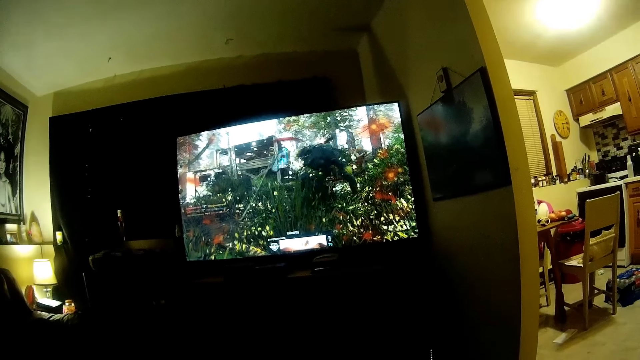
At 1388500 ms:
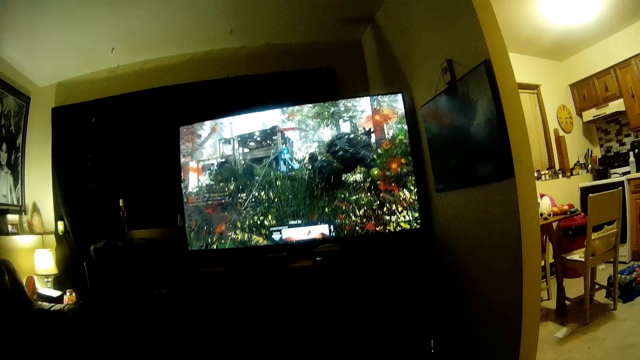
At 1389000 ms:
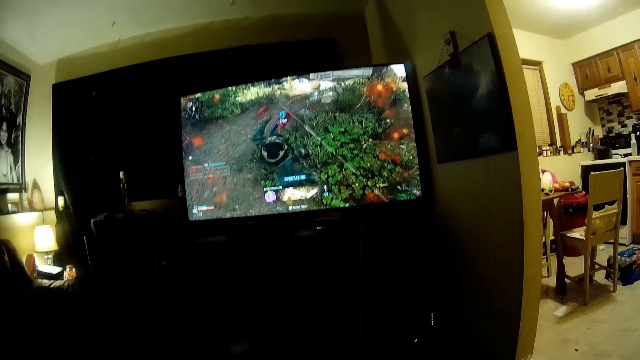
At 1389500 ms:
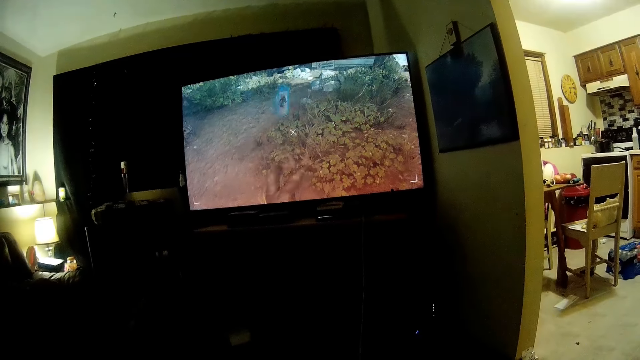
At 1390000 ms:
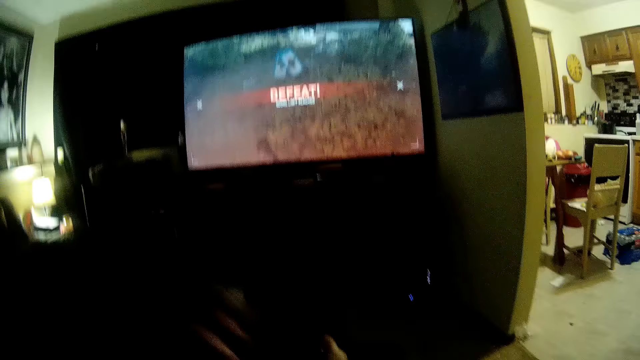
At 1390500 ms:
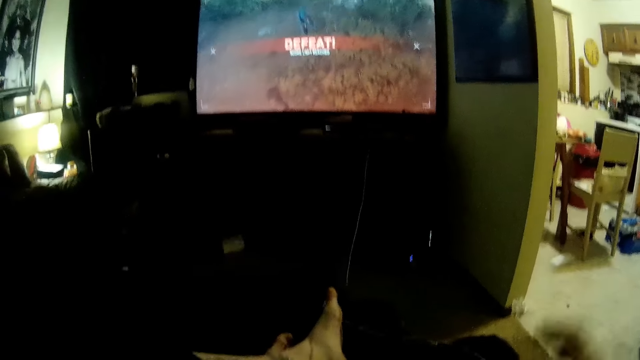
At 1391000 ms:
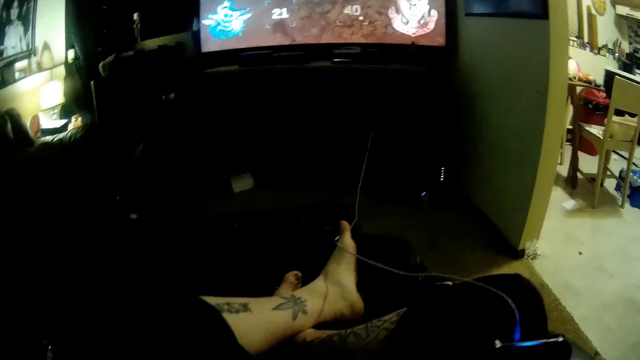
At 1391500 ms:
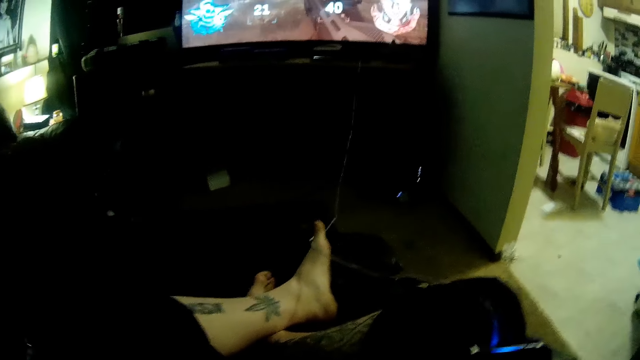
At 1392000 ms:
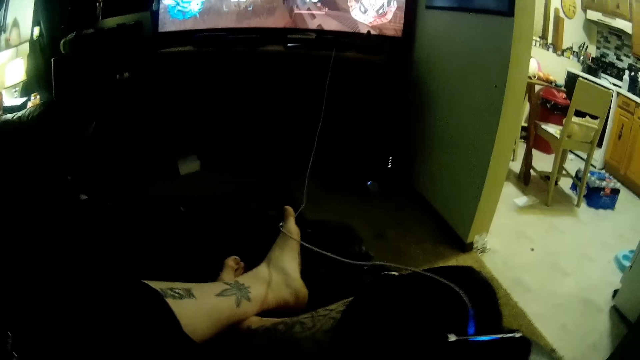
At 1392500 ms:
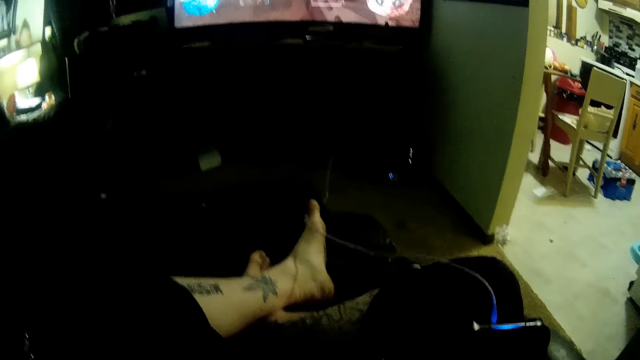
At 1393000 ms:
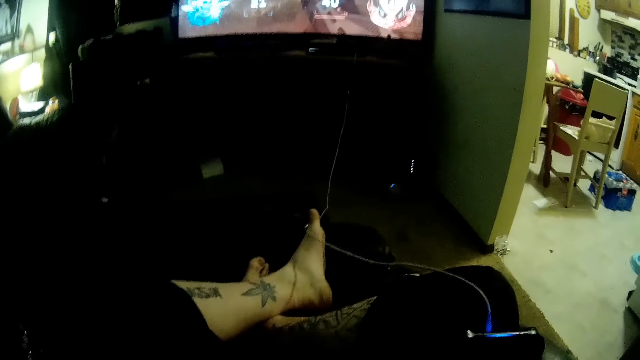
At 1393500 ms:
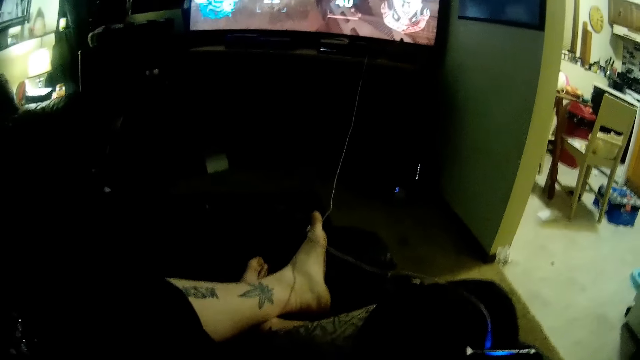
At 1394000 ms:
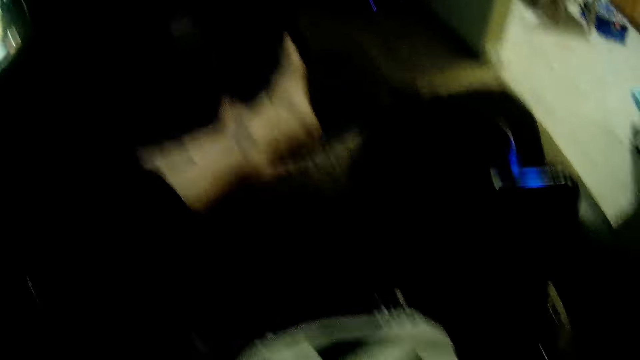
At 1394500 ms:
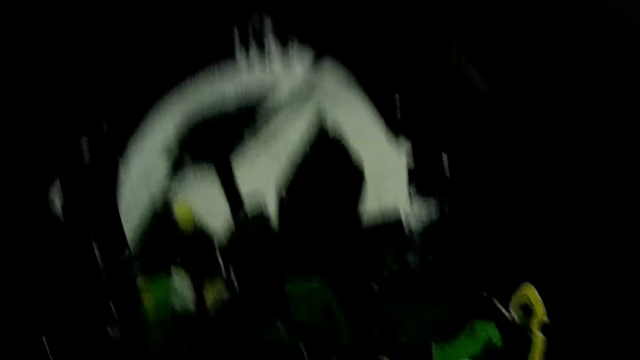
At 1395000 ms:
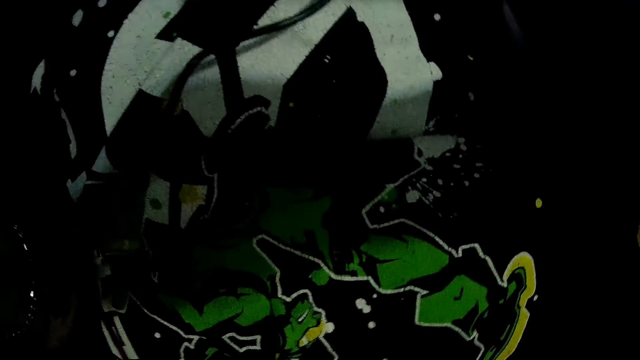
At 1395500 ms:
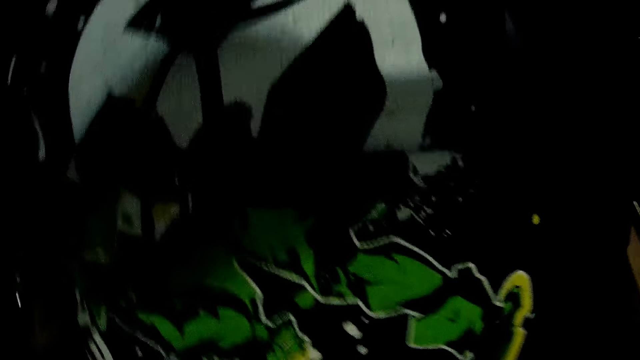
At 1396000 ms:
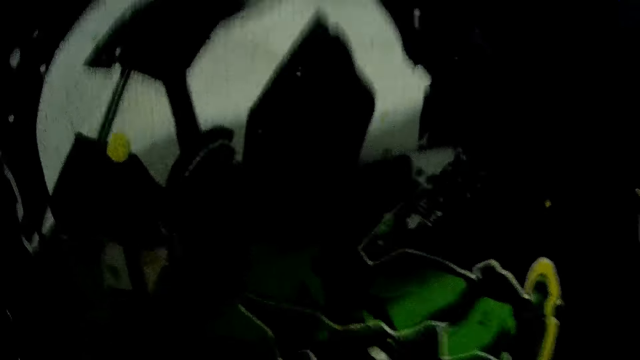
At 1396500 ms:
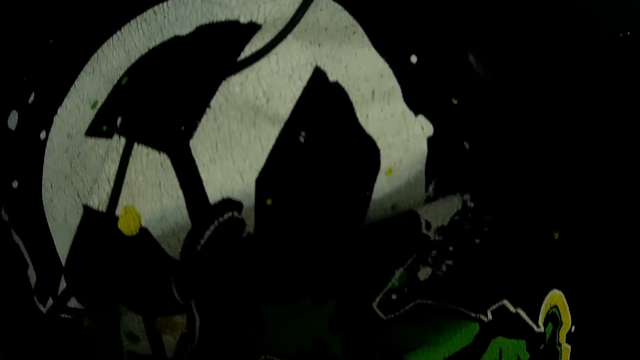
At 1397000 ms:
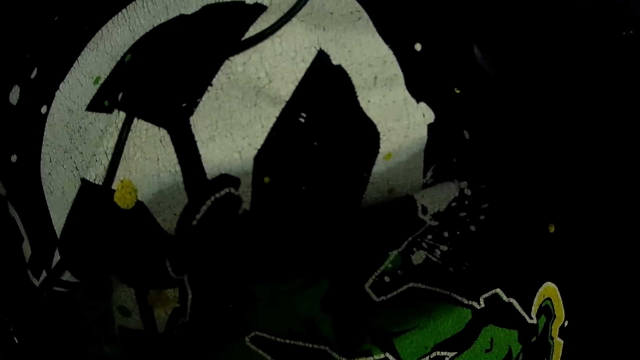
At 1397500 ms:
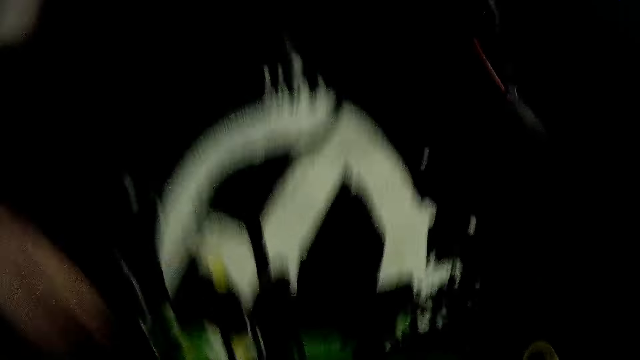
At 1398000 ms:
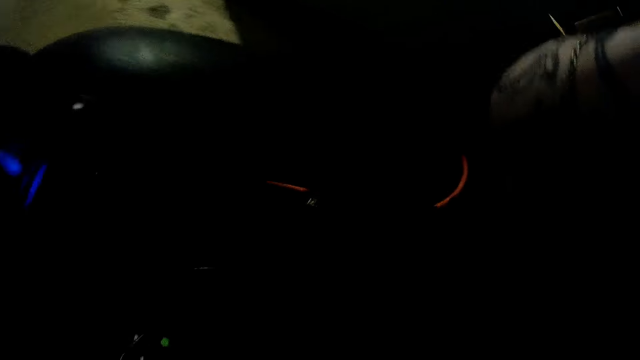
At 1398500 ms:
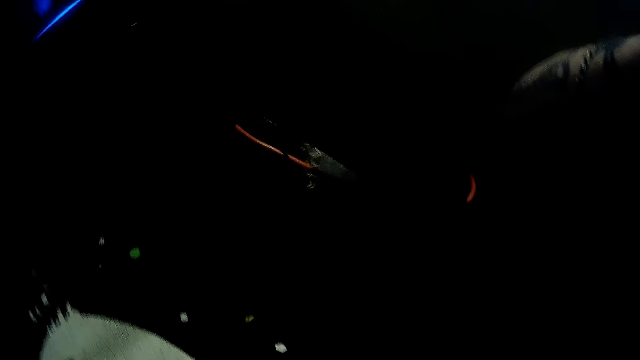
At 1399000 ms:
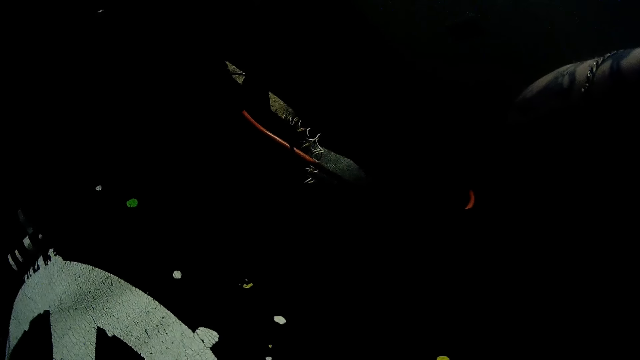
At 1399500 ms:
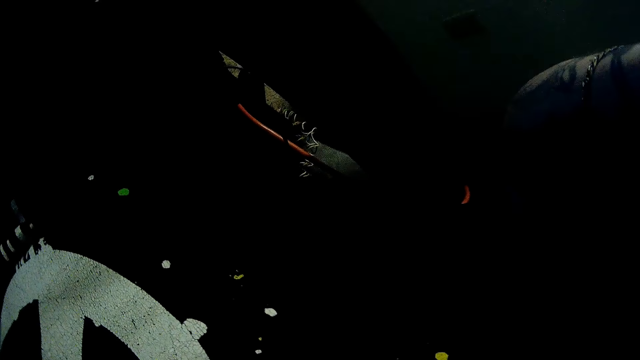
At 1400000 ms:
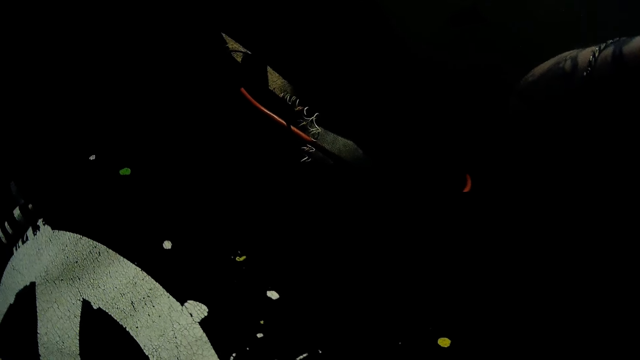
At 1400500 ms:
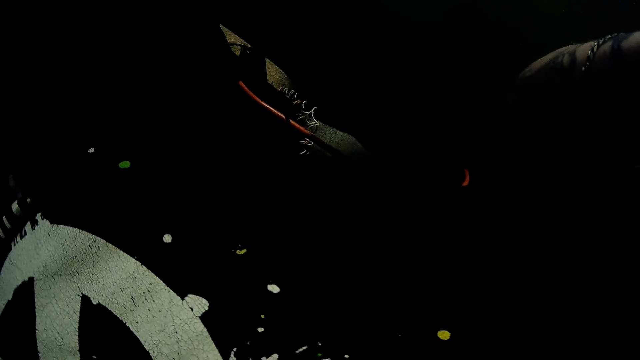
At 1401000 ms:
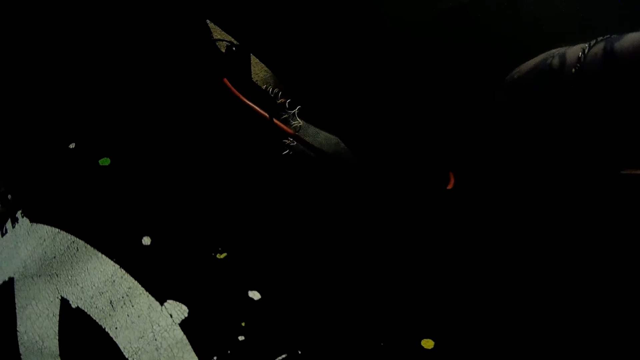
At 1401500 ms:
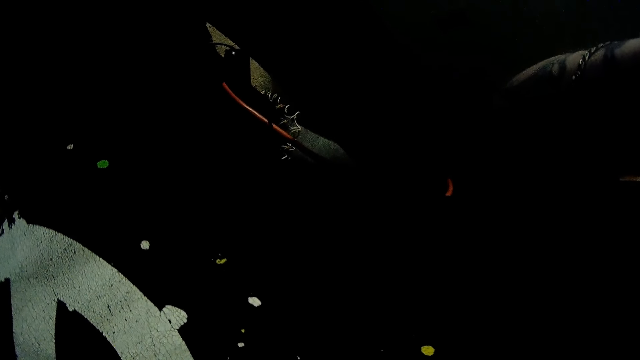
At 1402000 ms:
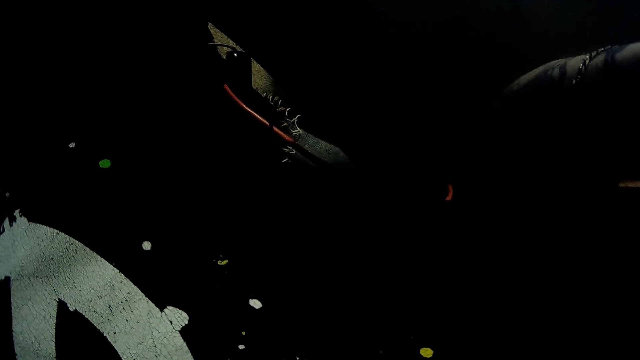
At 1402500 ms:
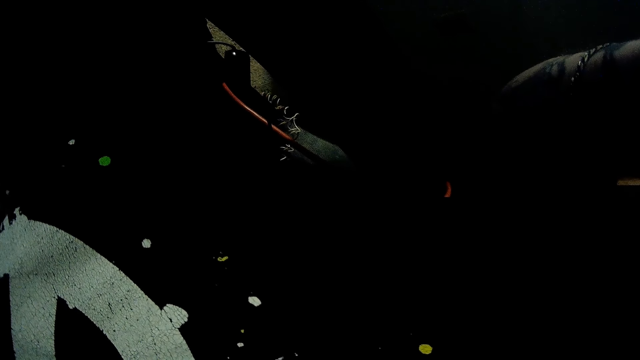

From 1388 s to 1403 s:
The camera wearer raises his left hand towards his head. He raises his right hand towards his head. He adjusts the camera on his head. He rests his right elbow on the bed.
